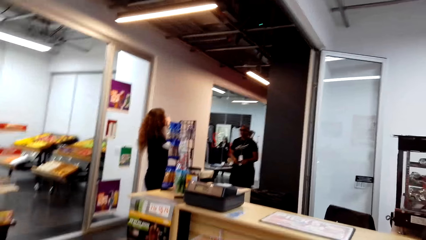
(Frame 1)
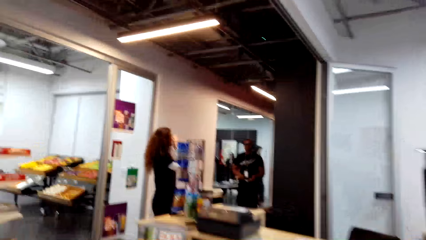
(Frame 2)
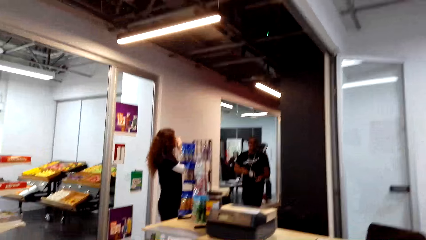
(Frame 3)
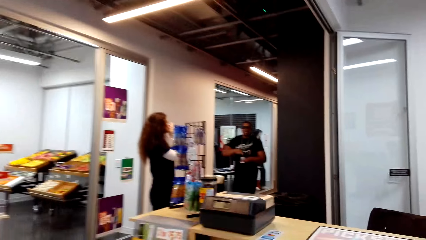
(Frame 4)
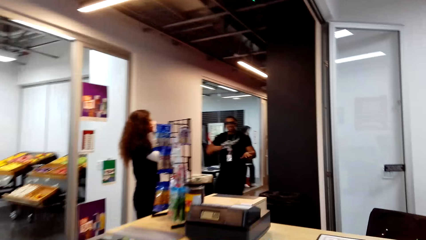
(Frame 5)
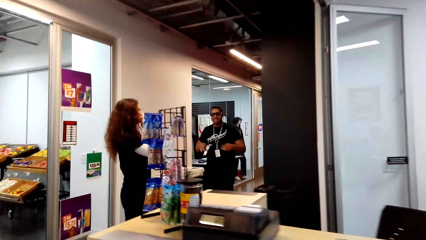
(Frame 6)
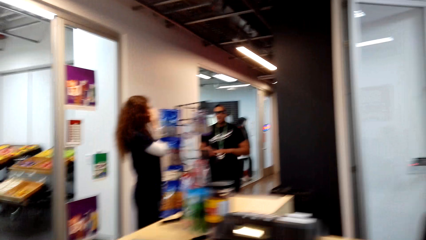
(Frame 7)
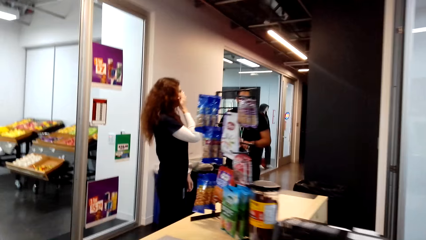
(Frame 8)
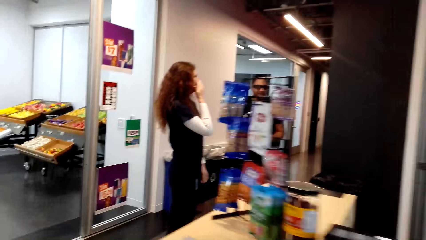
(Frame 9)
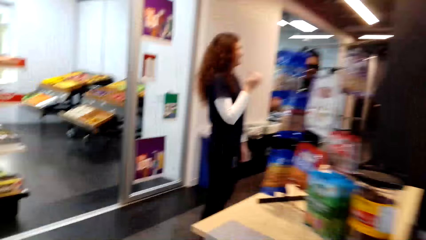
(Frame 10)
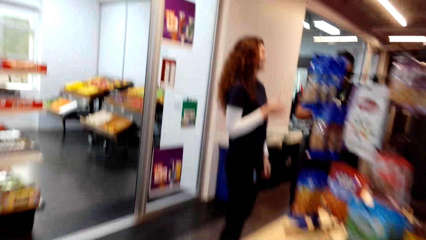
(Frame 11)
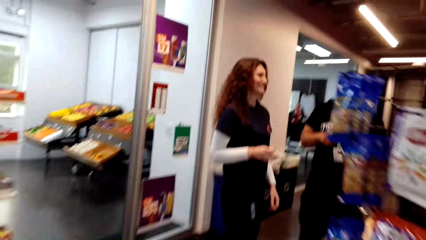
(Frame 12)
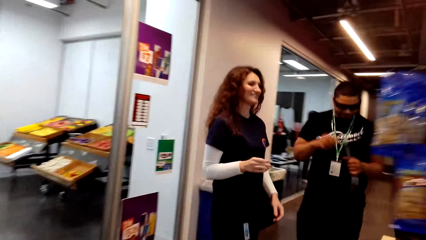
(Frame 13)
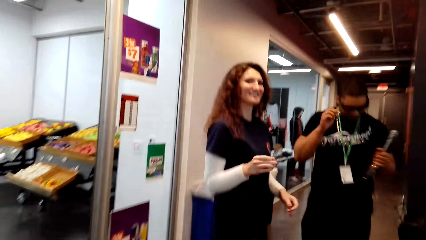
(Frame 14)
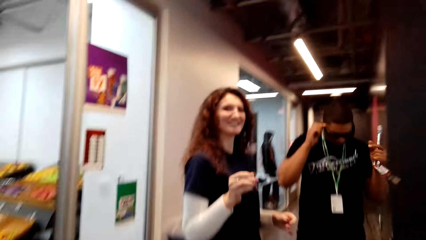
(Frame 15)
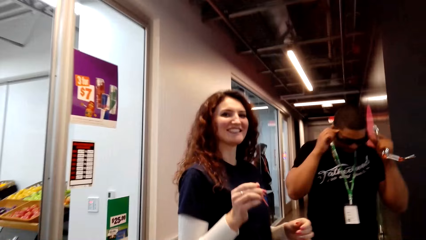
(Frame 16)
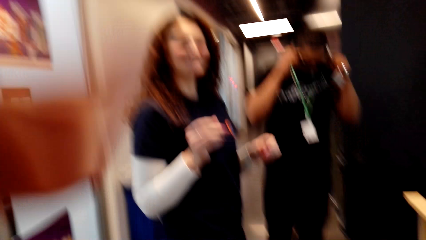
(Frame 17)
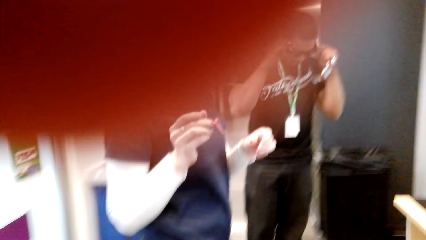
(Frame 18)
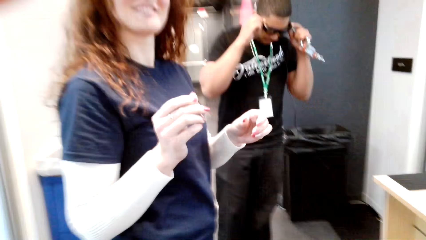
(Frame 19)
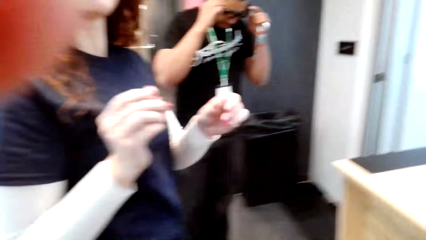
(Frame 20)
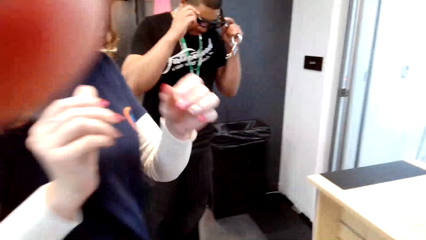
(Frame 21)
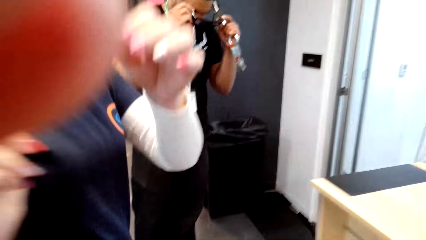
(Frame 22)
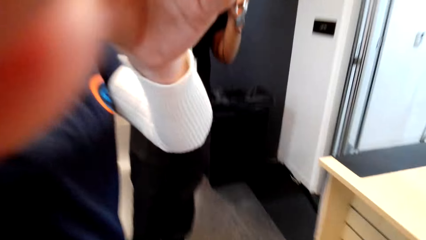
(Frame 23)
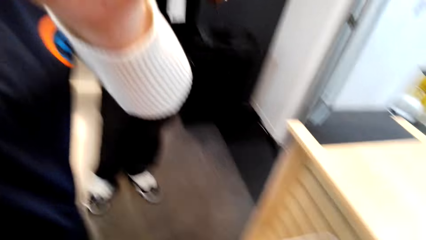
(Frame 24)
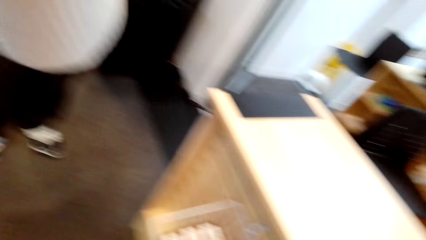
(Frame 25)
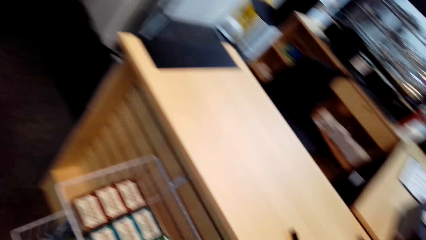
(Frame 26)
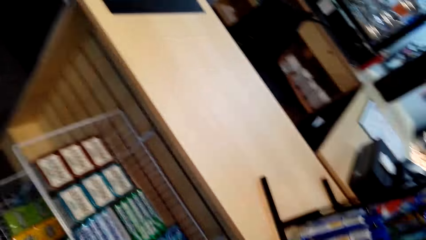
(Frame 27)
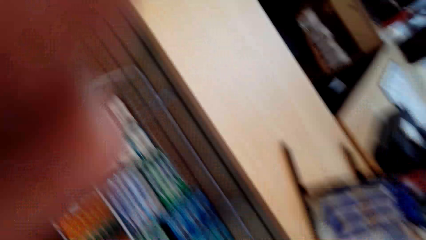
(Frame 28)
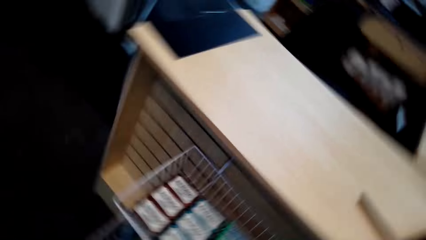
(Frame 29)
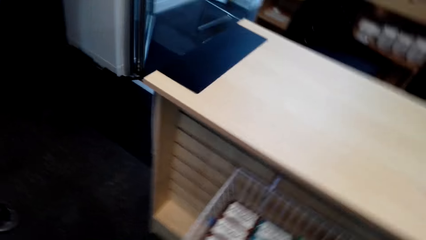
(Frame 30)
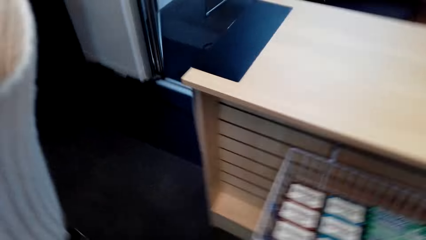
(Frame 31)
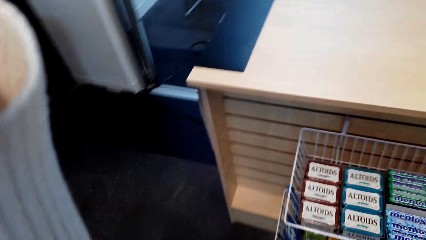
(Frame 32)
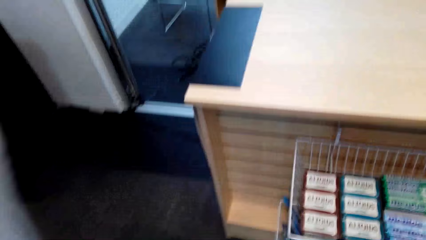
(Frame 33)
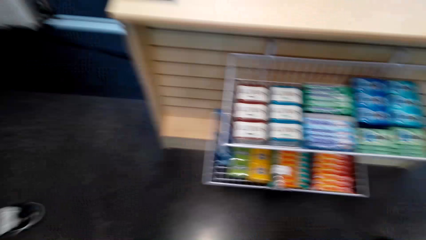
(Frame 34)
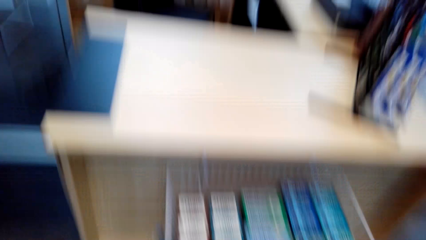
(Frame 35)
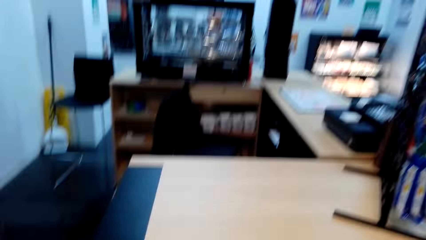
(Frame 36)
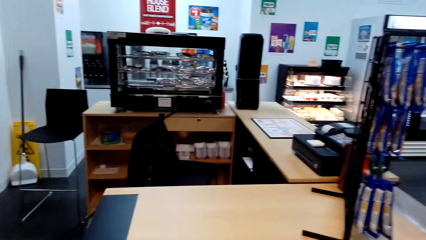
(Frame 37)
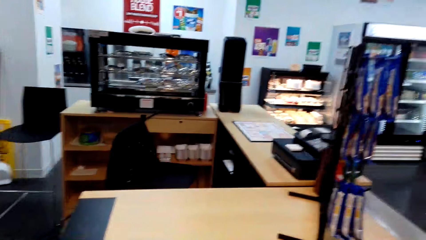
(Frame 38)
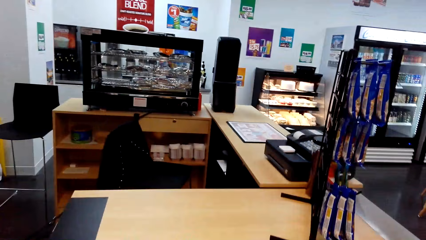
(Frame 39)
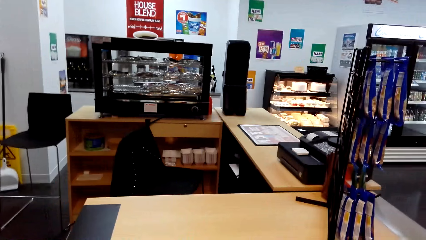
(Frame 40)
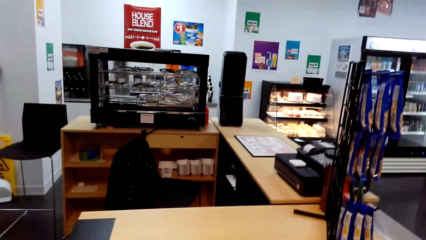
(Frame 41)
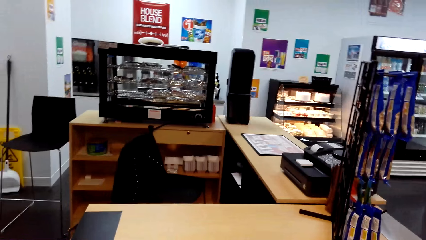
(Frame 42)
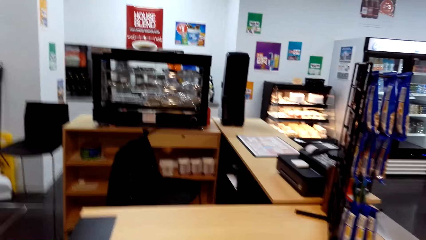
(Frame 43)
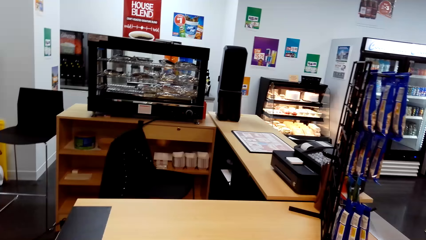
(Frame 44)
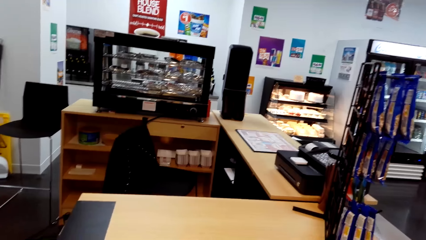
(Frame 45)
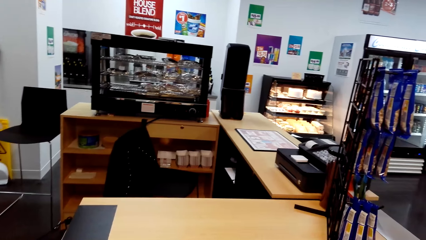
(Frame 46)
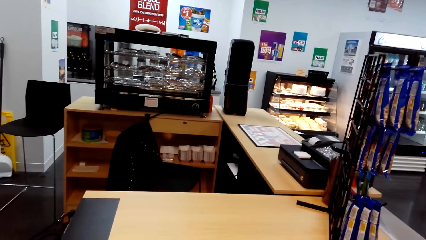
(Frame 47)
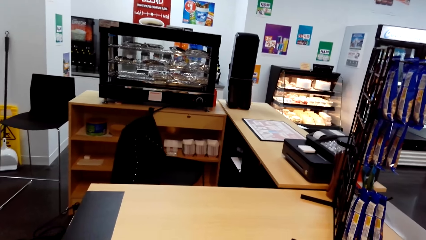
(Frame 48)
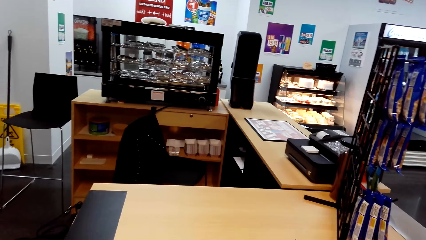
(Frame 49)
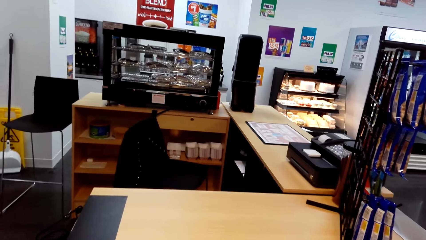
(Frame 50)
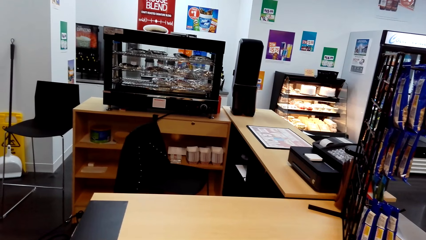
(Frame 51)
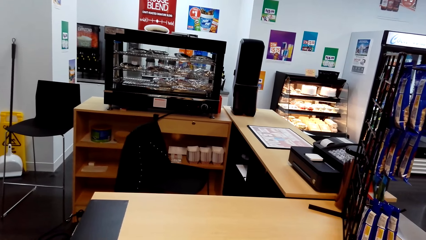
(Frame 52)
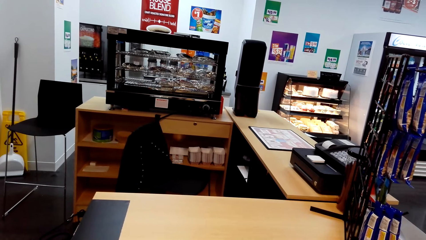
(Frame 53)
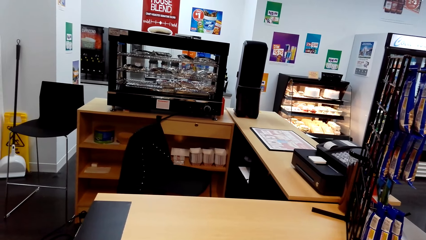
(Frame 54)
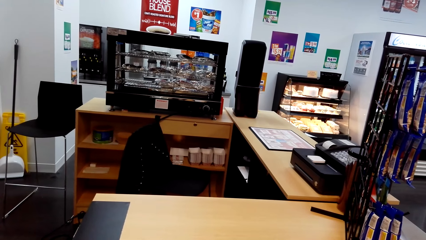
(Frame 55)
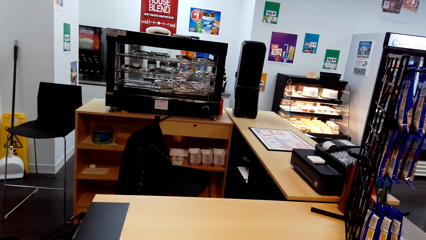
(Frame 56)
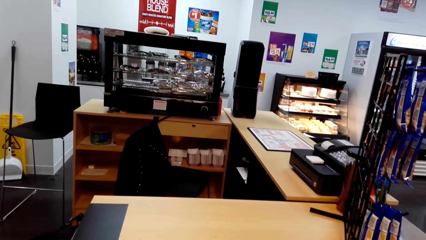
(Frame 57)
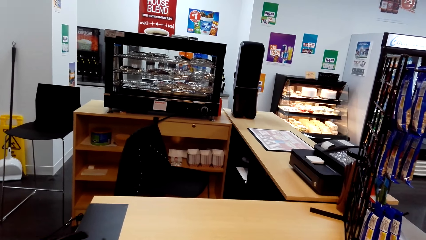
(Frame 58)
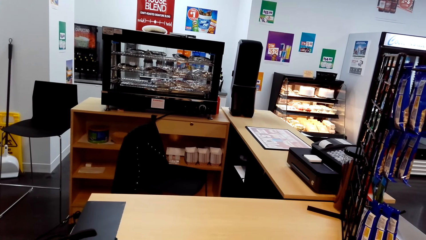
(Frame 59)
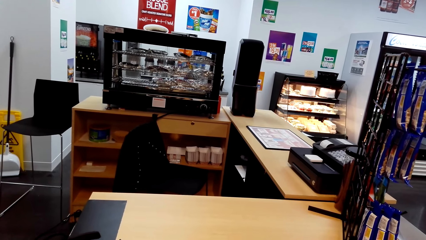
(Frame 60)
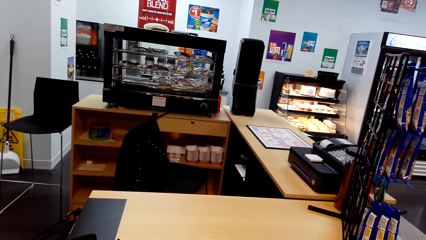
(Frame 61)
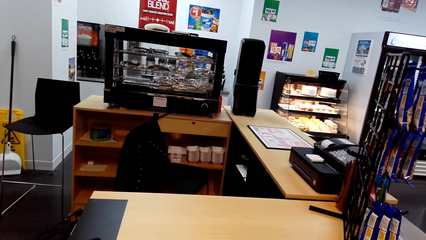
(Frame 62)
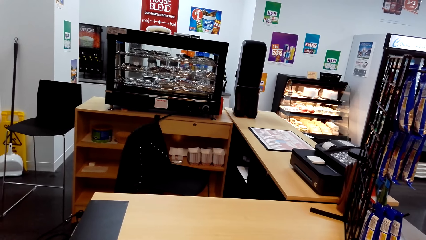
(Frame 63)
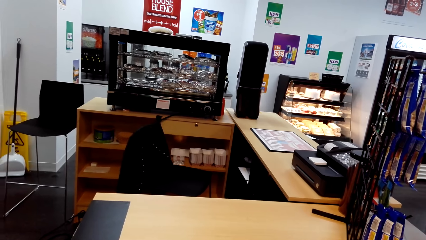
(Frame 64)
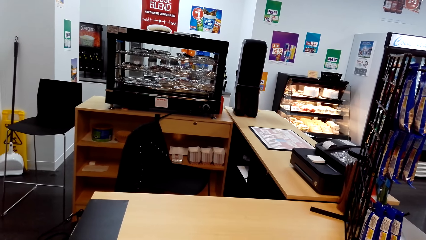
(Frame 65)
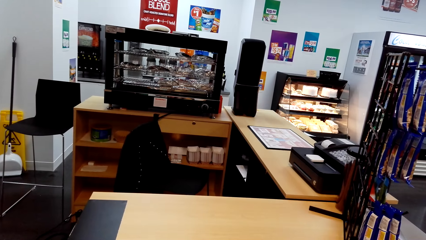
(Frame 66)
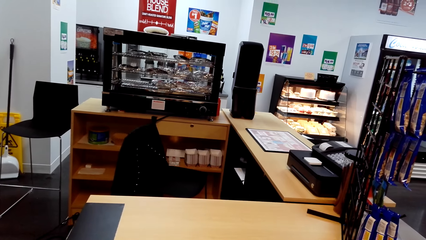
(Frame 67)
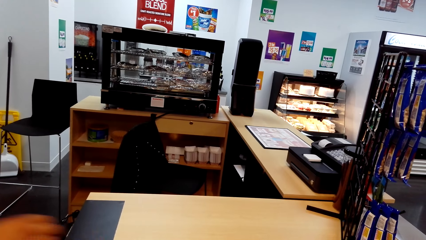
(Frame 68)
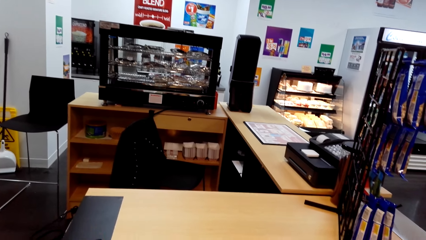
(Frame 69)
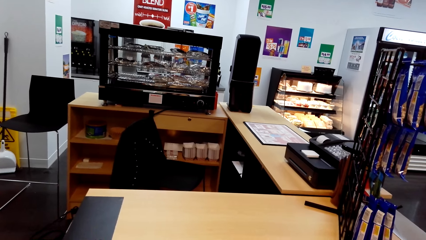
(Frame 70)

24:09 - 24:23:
A man walks towards a cashier. The camera wearer gets up and walks towards the cashier. The man walks towards the cashier and dialogues with the cashier. The camera wearer takes off the camera and converses with the cashier. They dialogue with a woman and look down. They gaze at the counter and dialogue with the woman. They stare around.
